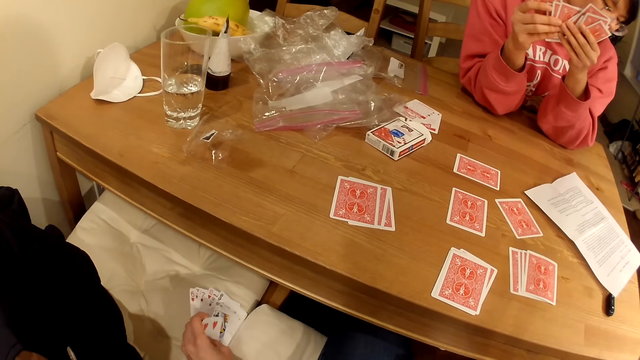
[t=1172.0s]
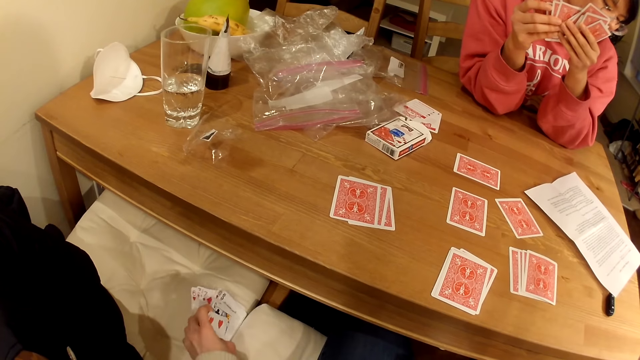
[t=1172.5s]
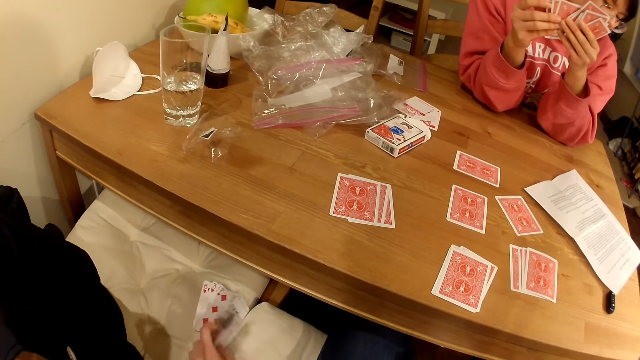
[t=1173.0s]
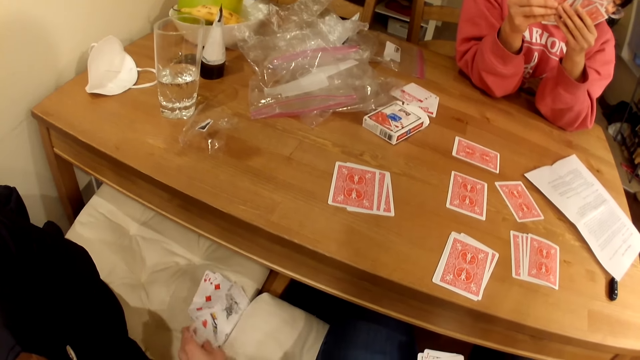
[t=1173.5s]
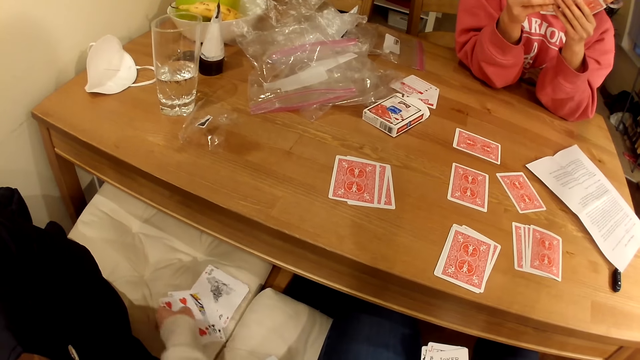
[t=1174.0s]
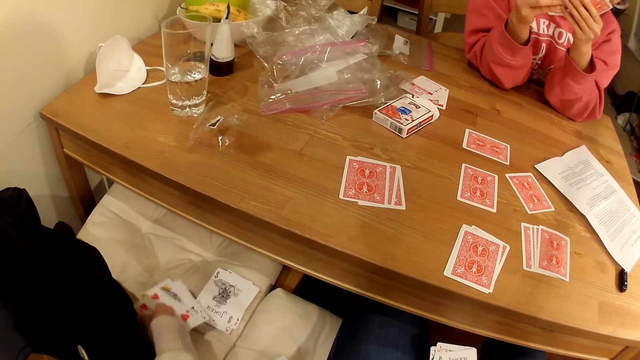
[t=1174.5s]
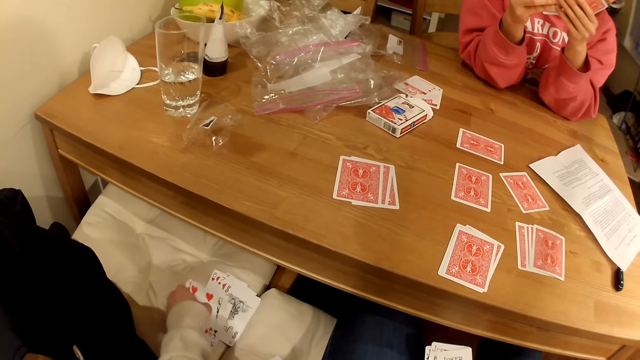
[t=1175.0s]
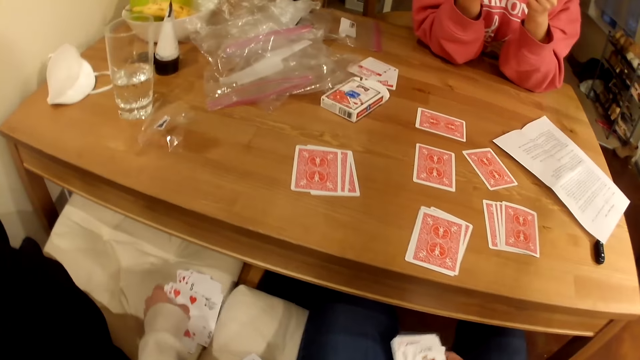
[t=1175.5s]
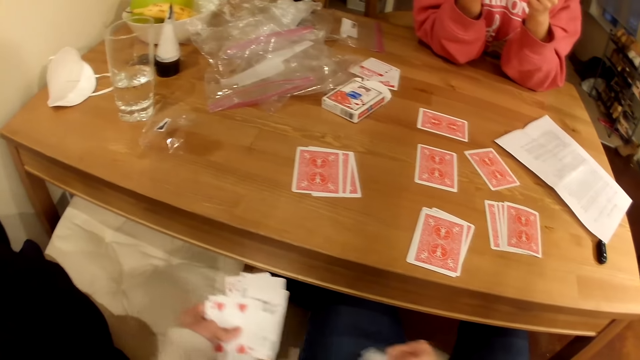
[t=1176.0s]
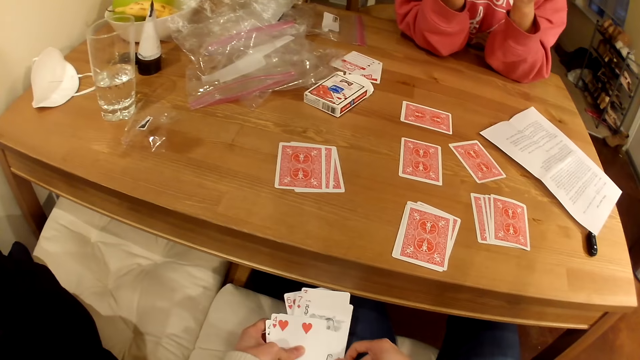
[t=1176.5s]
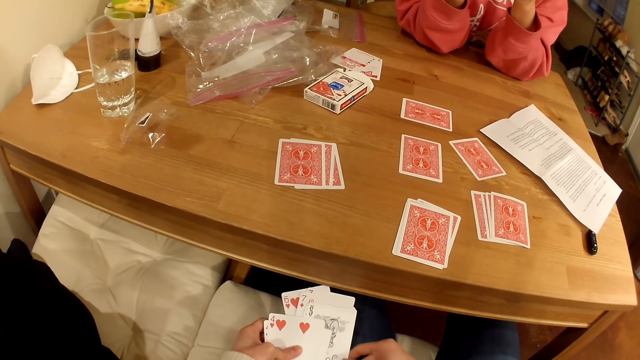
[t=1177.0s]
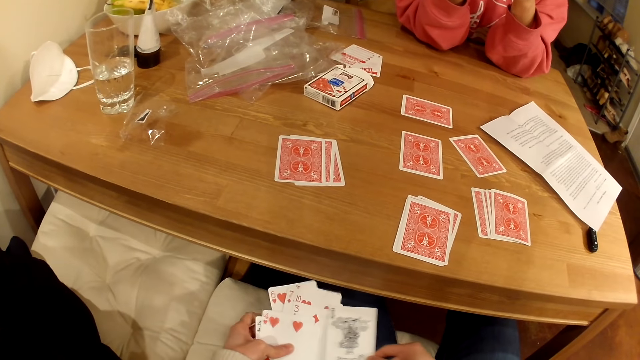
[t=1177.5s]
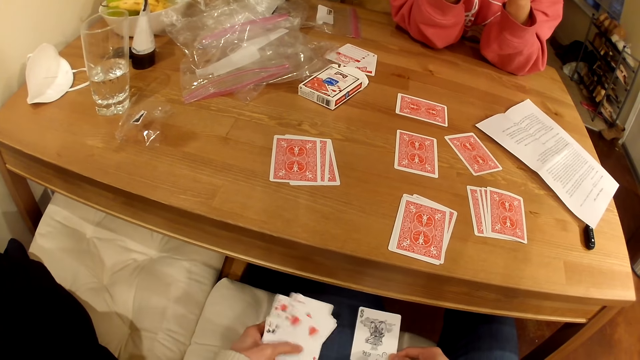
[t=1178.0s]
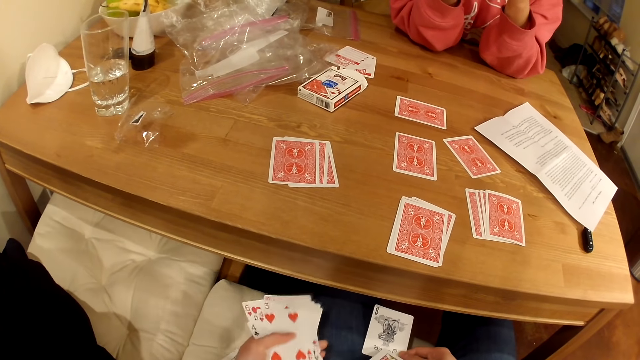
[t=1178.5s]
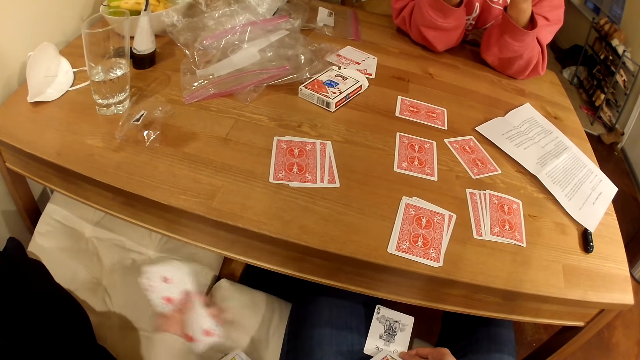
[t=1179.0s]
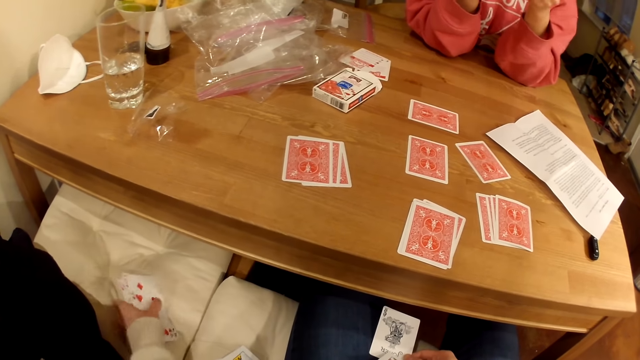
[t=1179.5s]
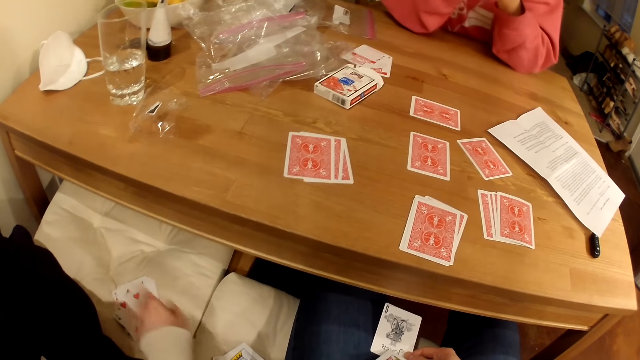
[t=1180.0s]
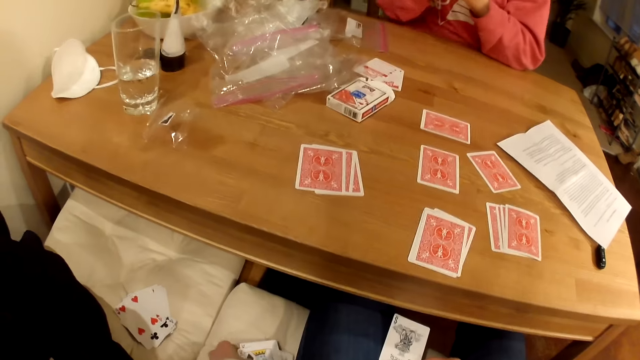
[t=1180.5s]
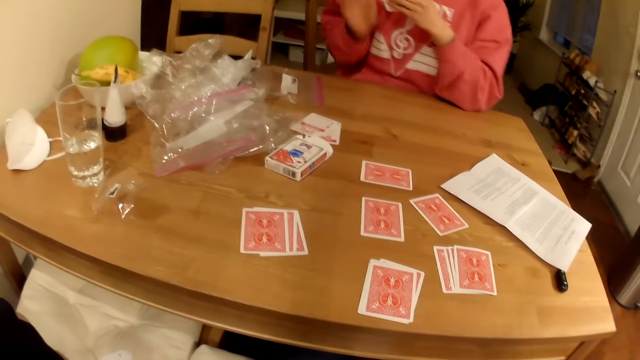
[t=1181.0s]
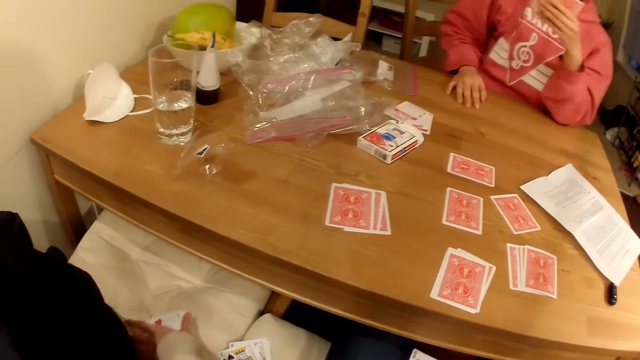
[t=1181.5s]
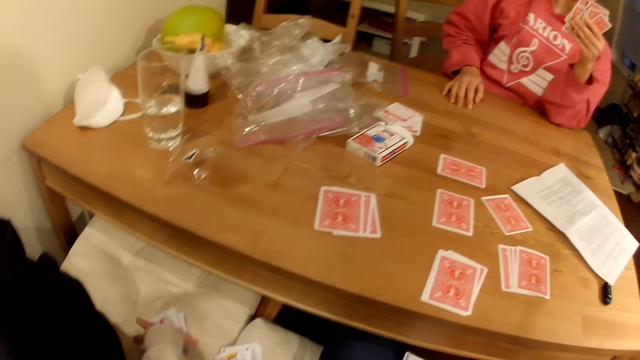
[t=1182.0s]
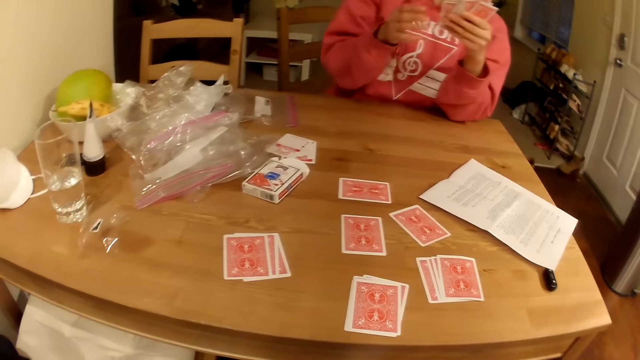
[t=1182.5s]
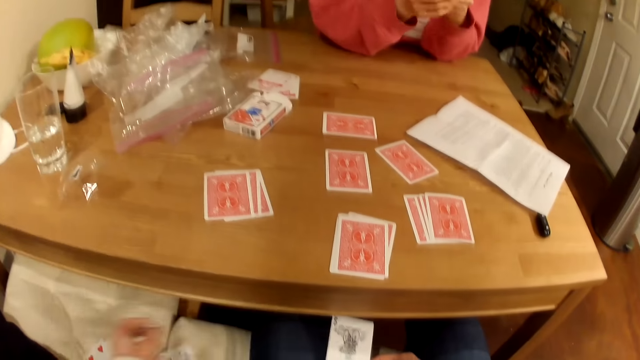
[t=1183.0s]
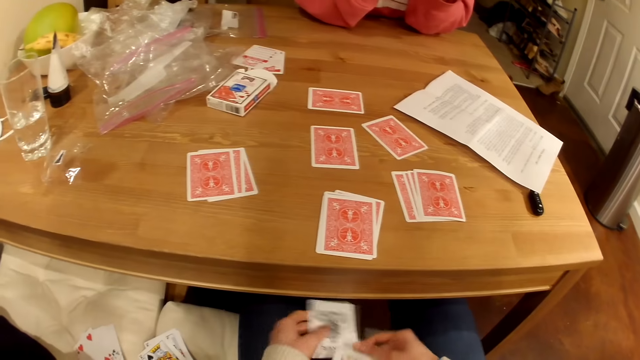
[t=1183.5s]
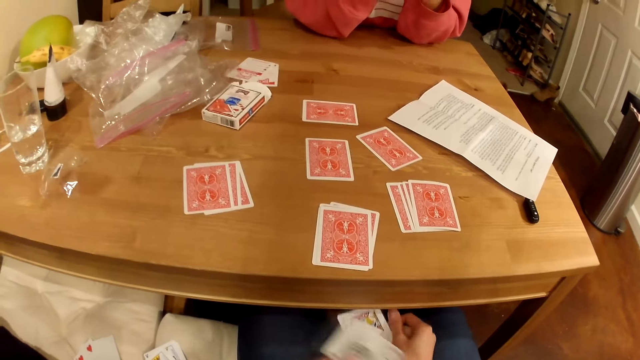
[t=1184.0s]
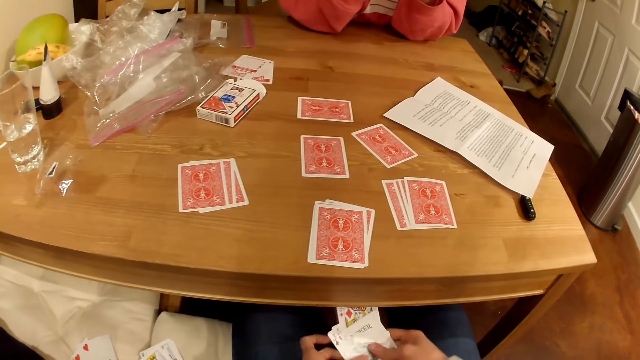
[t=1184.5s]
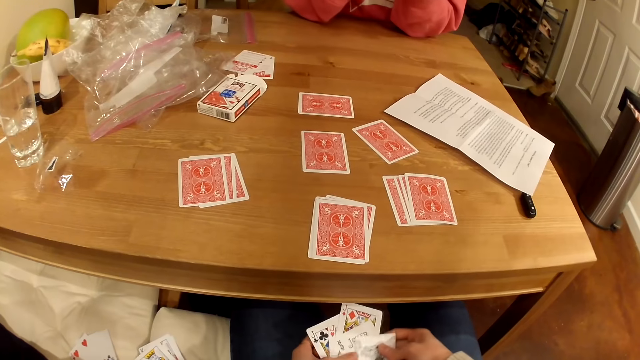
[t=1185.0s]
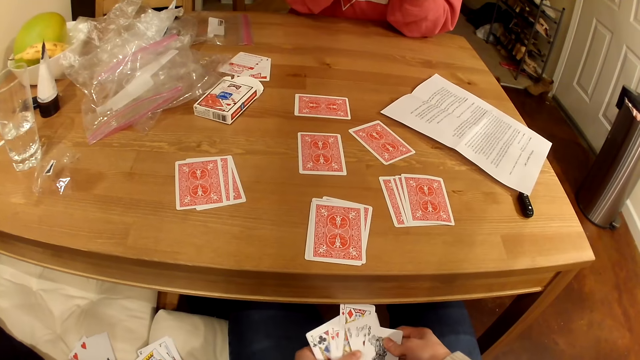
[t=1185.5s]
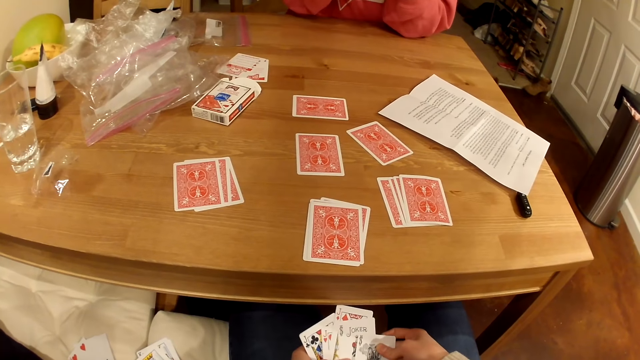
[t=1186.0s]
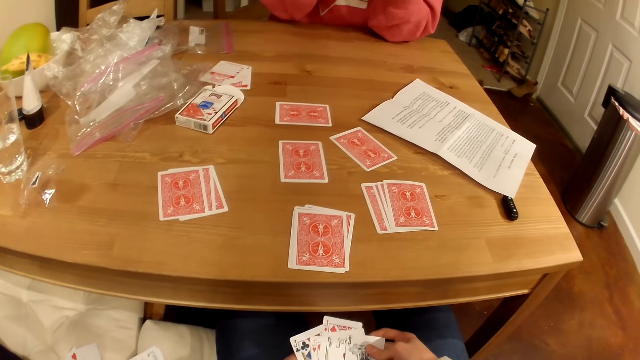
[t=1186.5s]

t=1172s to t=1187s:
The camera wearer picks the playing cards from the seat. A woman talks with the camera wearer. The camera wearer puts the playing cards on the seat. They touch the playing cards on the seat. They shuffle the playing cards.

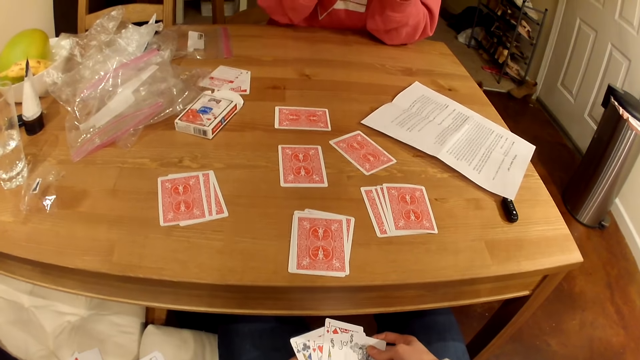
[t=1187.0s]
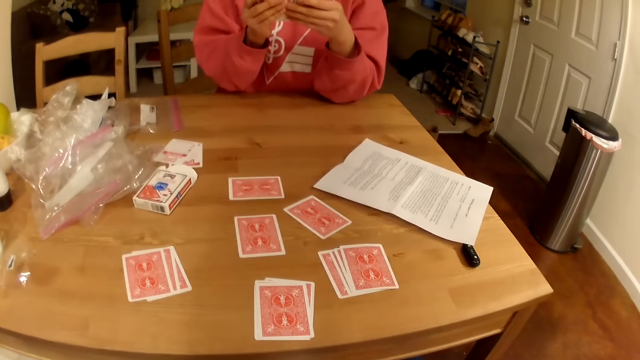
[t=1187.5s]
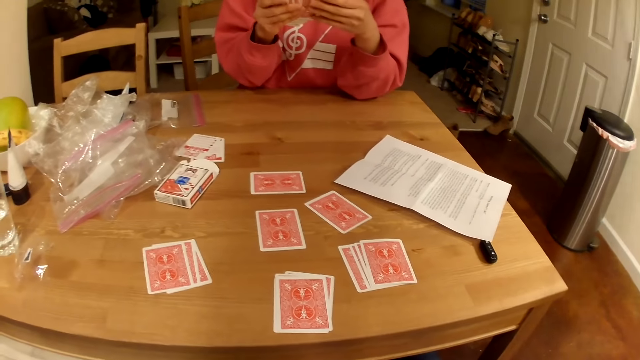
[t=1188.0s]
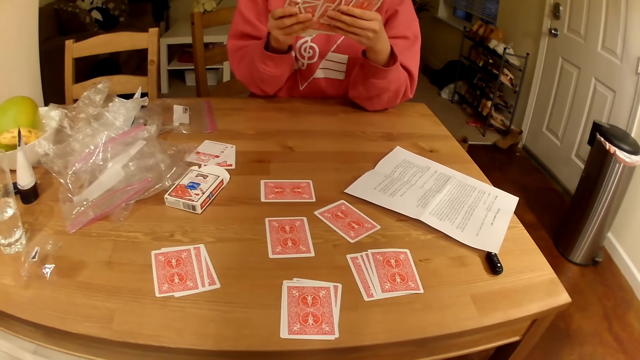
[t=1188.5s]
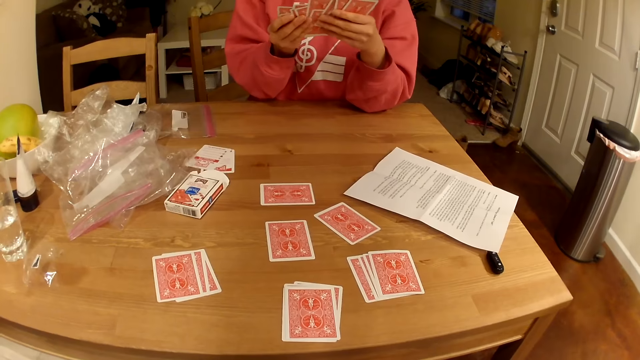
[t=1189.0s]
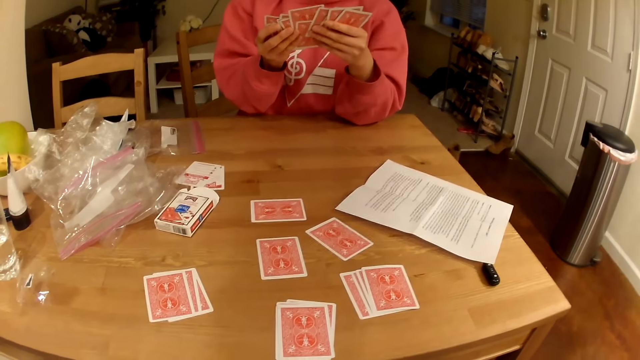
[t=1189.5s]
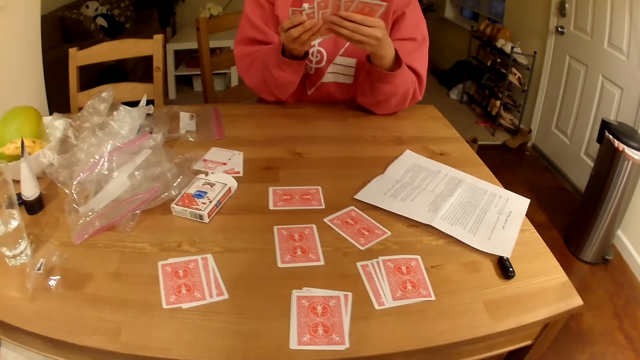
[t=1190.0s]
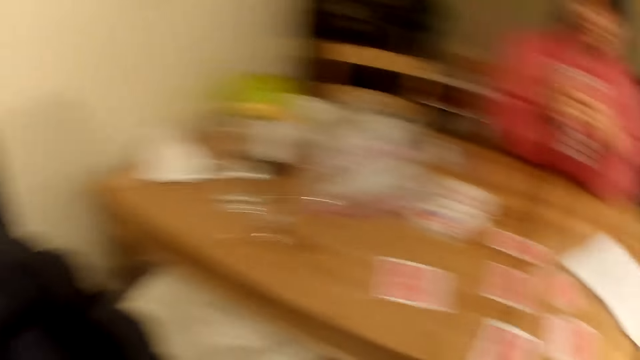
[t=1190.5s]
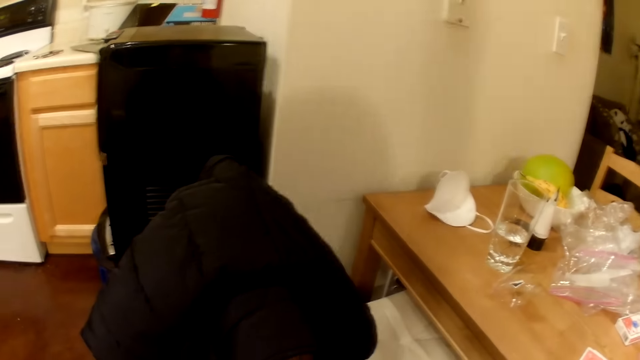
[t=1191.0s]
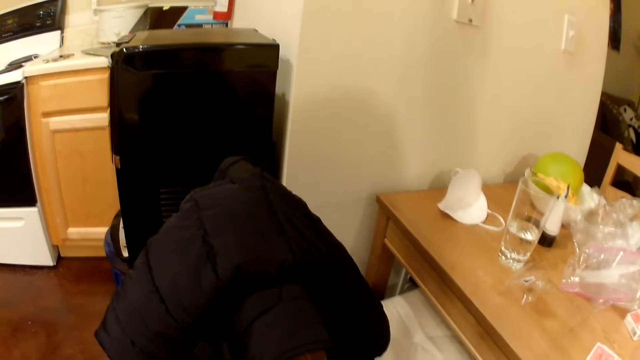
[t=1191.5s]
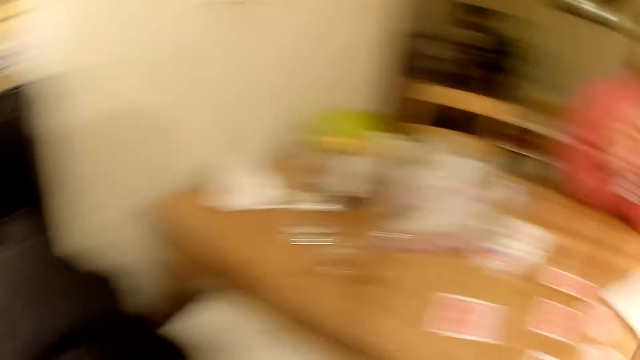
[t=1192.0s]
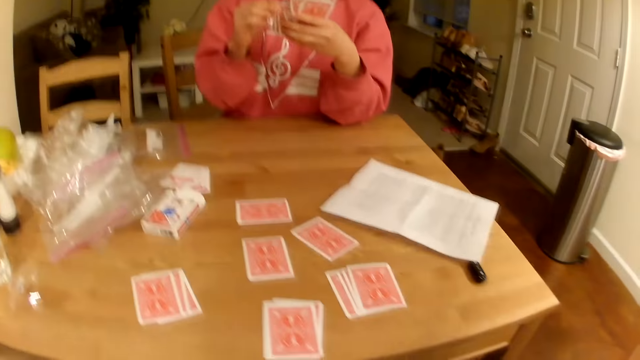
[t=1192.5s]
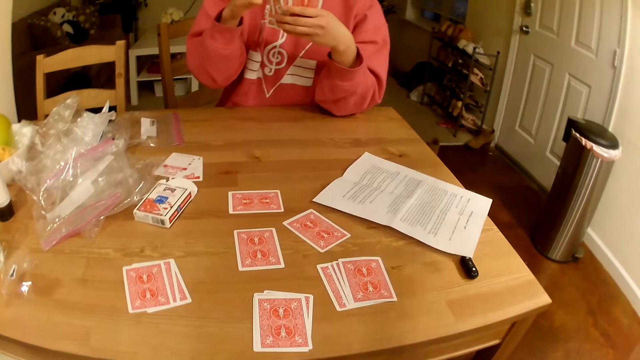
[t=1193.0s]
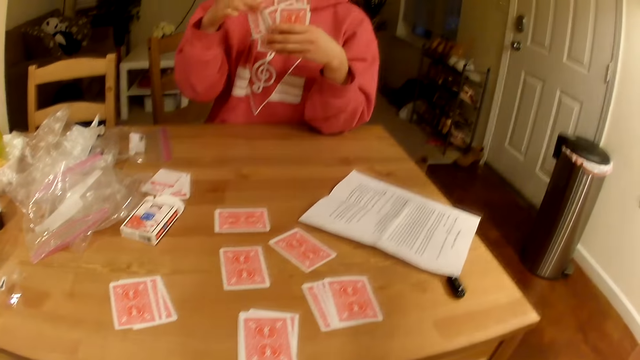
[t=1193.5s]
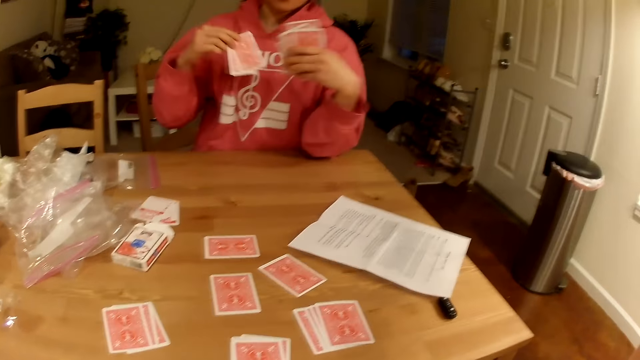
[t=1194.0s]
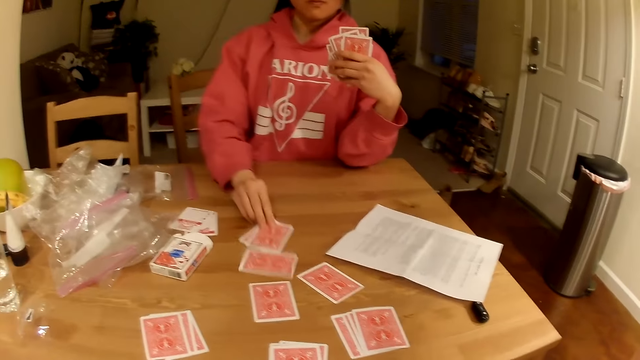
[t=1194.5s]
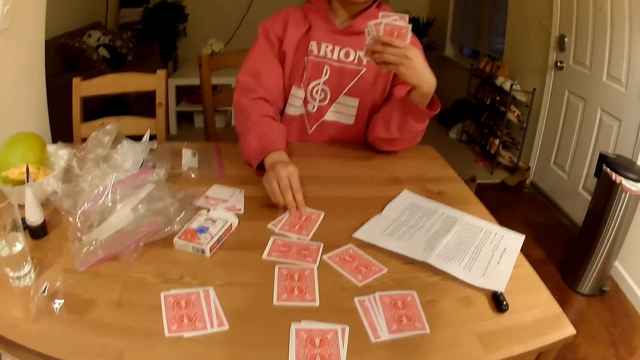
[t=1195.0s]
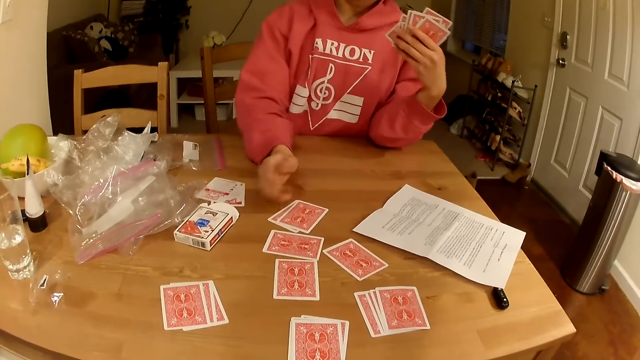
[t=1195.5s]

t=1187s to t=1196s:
A person shuffles the playing cards. The camera wearer looks to the left. The person puts the playing cards on the table.
